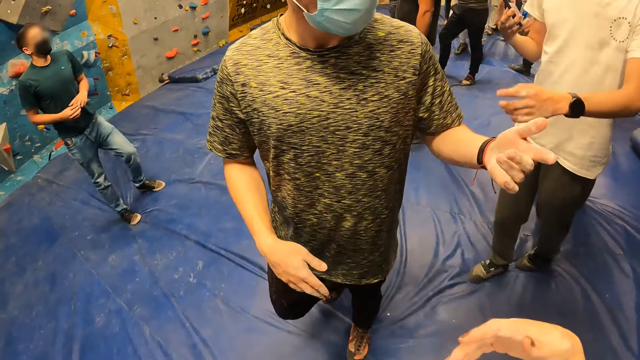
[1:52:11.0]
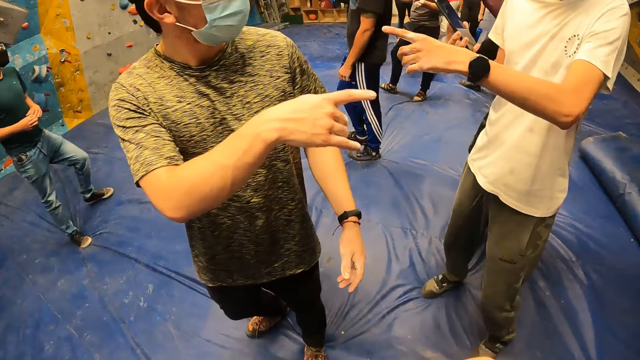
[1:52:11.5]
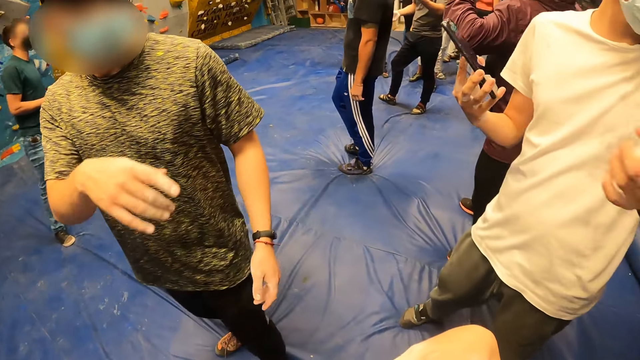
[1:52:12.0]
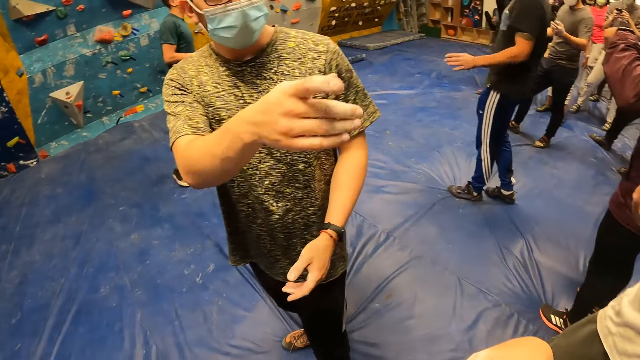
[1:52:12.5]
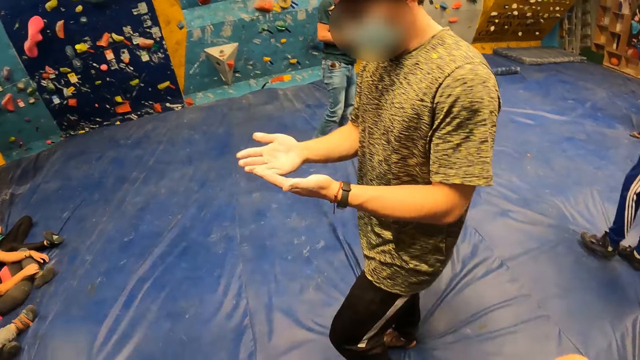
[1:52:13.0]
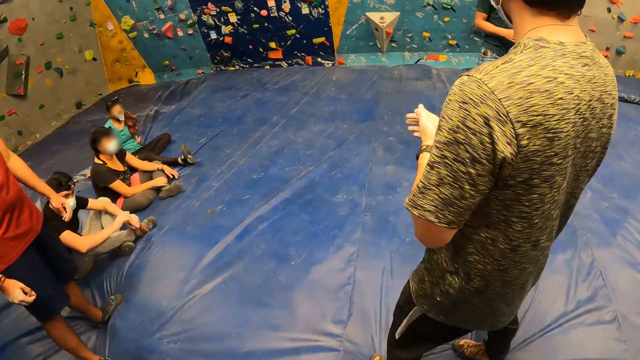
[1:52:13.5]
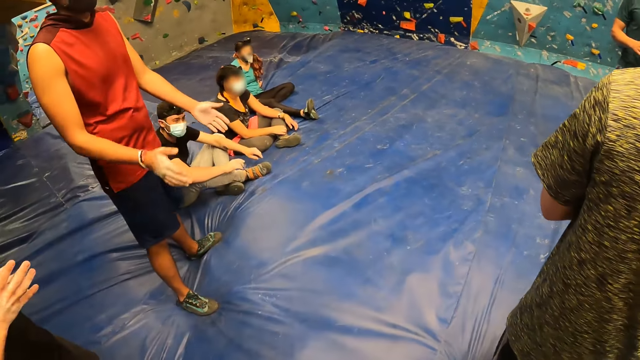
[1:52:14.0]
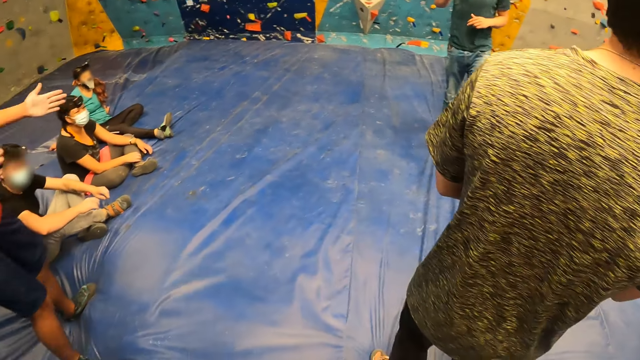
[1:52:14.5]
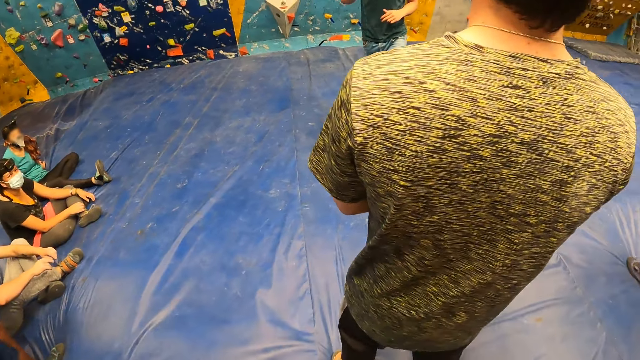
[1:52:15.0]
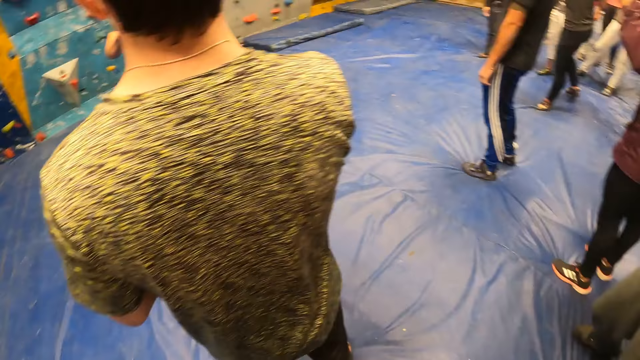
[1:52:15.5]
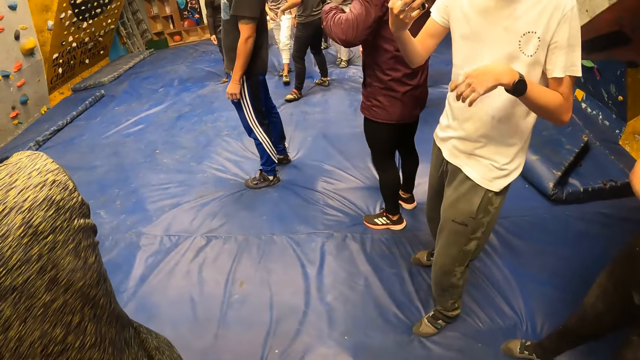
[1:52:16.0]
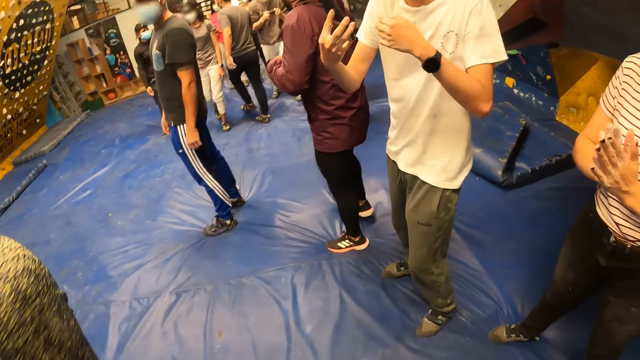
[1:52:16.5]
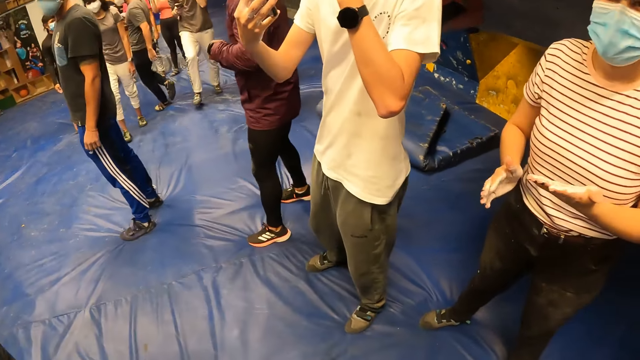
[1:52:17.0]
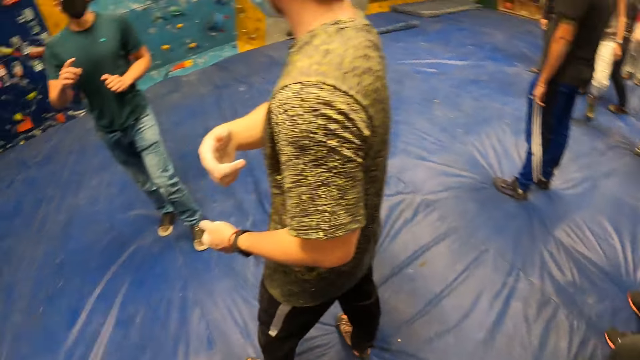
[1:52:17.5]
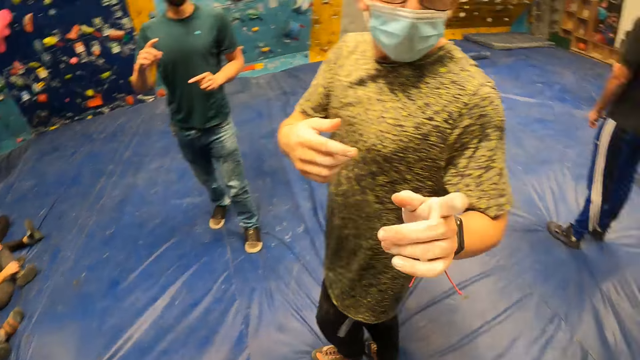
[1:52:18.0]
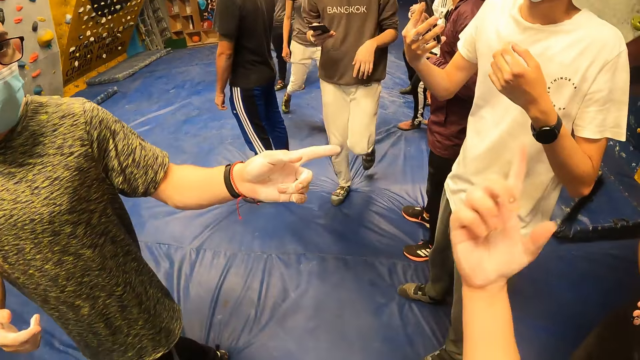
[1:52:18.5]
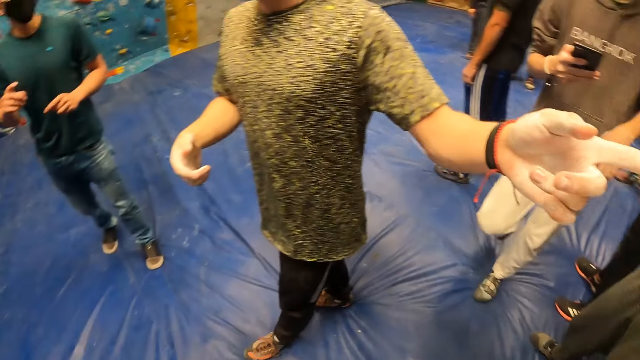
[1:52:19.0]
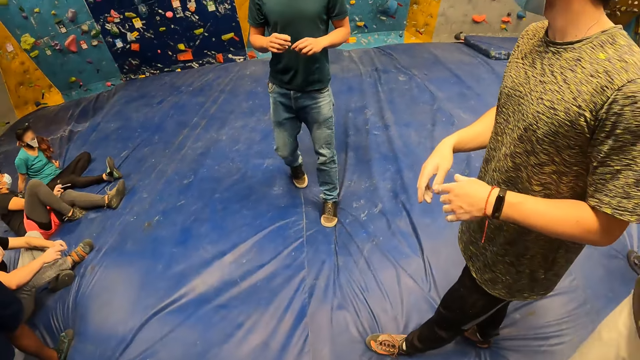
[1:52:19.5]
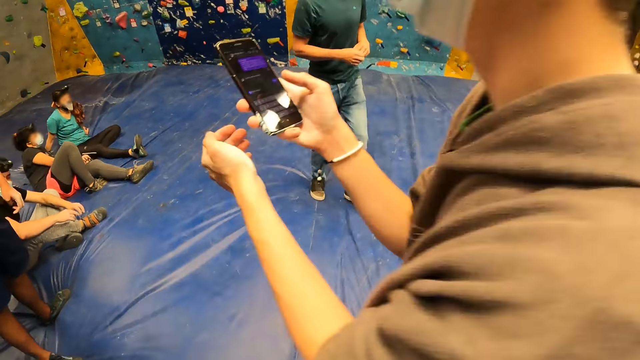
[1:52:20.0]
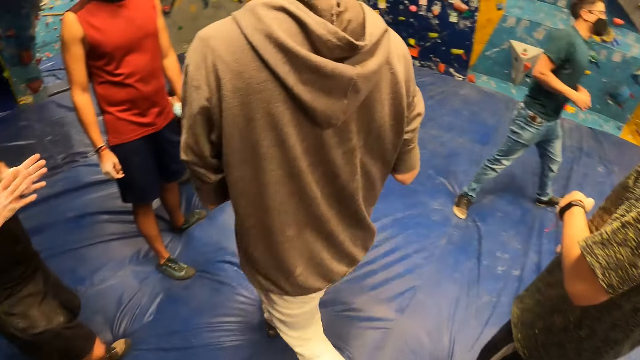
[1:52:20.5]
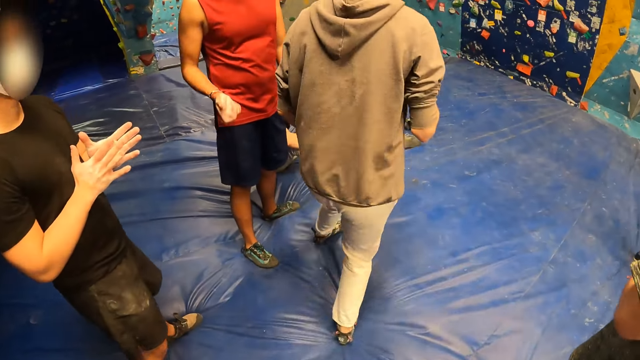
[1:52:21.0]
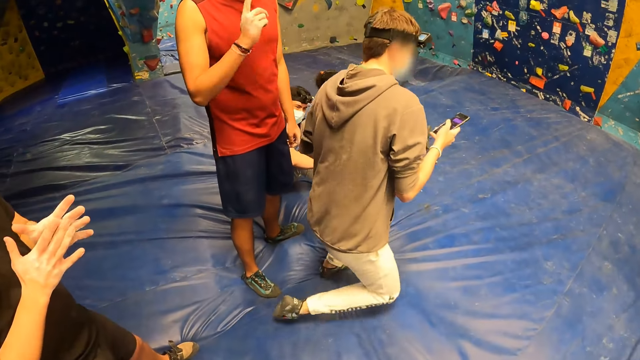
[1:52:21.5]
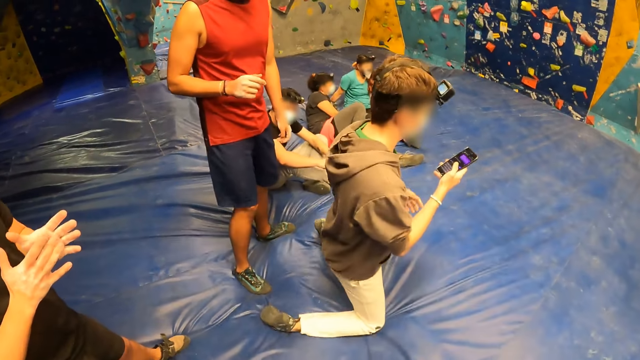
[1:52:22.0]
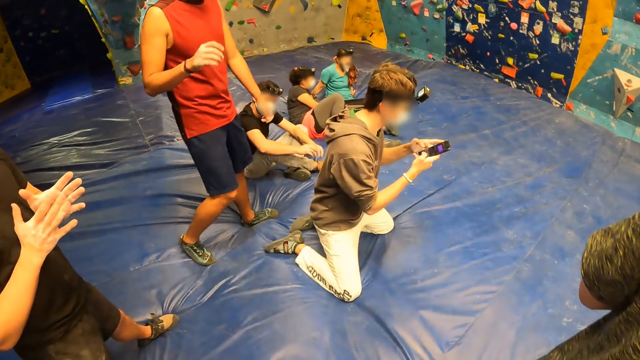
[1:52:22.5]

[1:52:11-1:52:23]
The camera wearer raises a hand. They raise a hand again.

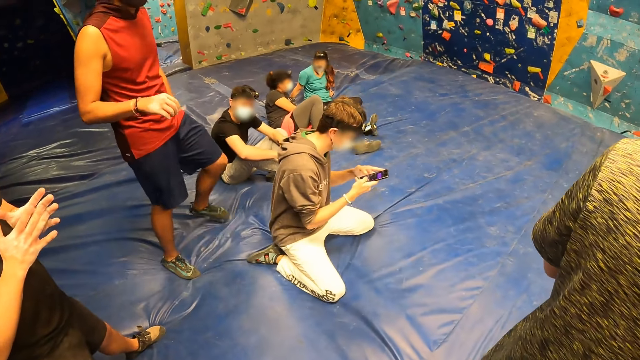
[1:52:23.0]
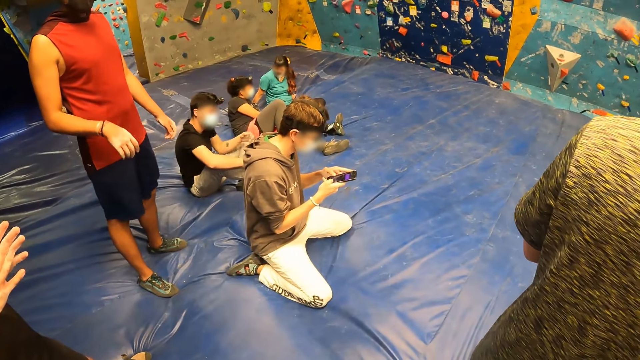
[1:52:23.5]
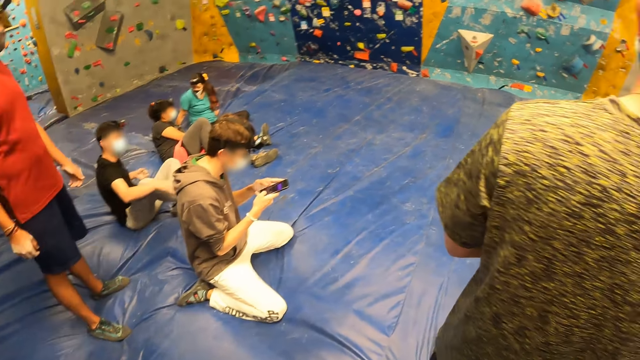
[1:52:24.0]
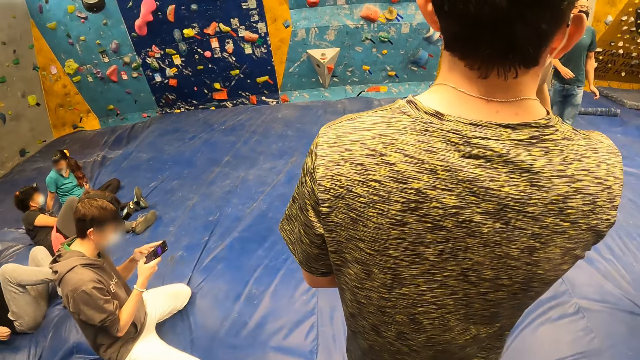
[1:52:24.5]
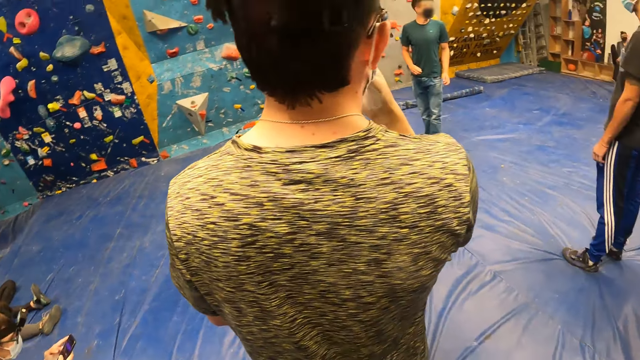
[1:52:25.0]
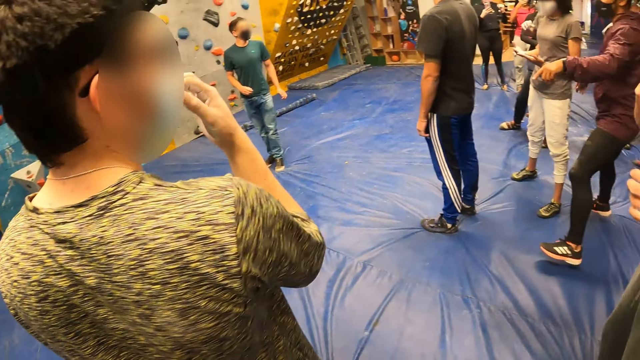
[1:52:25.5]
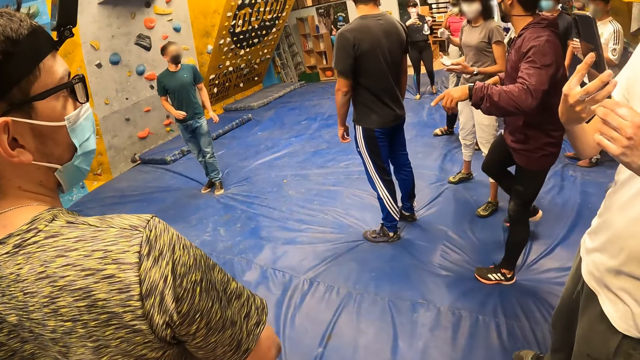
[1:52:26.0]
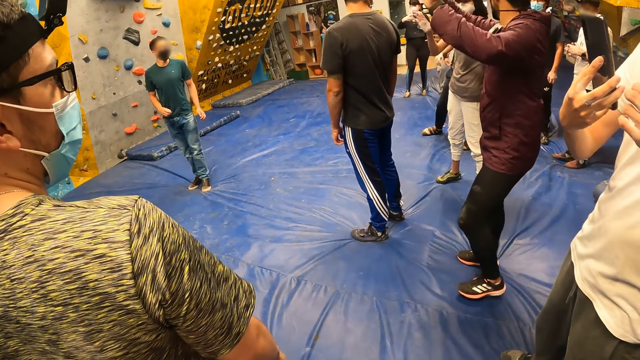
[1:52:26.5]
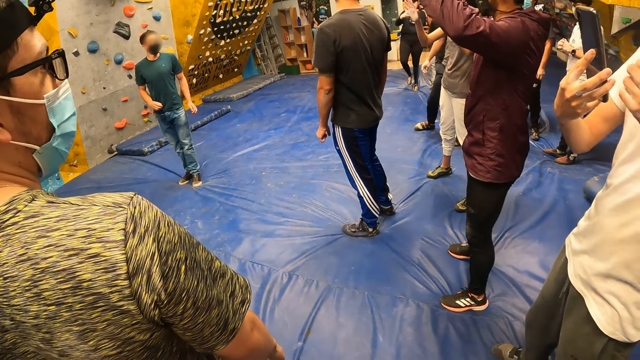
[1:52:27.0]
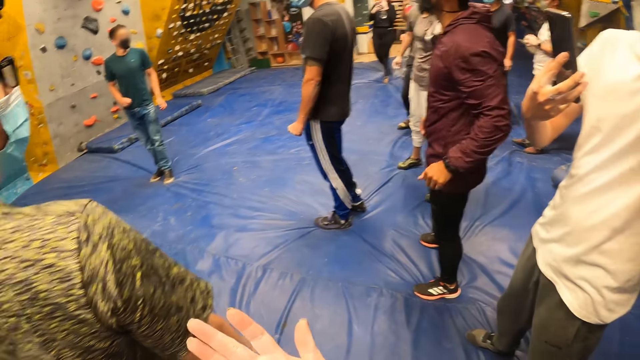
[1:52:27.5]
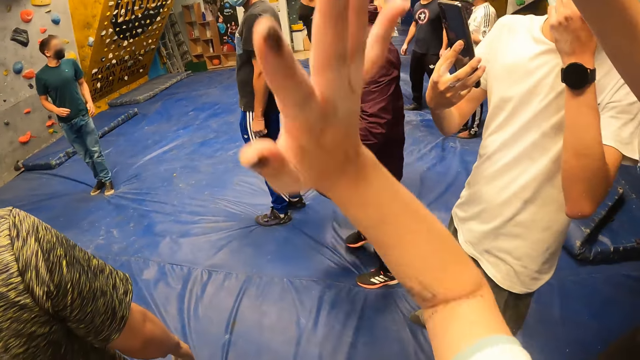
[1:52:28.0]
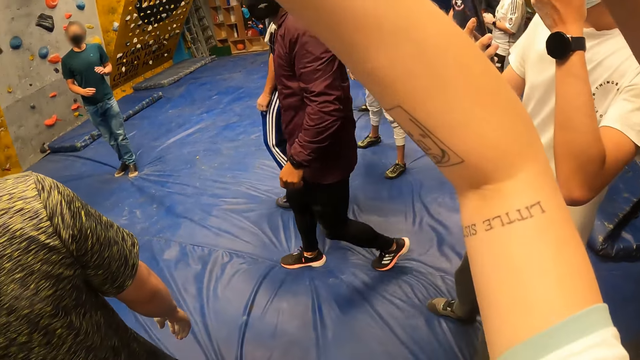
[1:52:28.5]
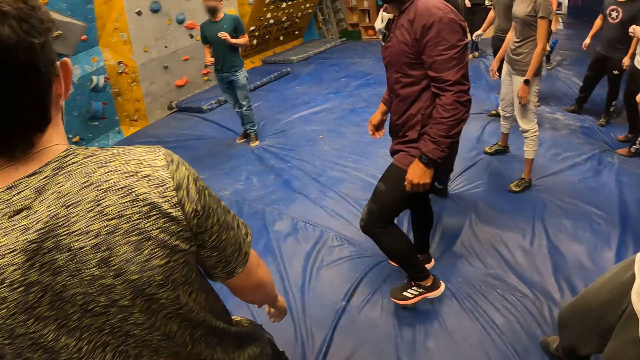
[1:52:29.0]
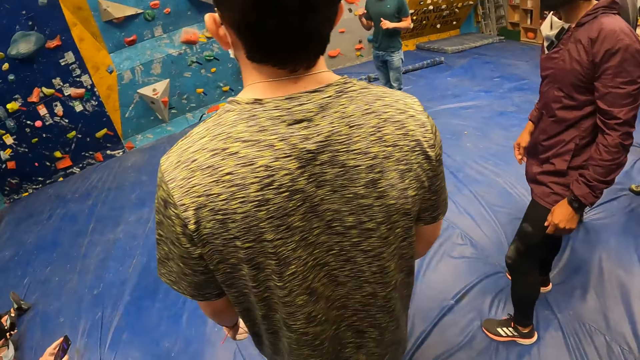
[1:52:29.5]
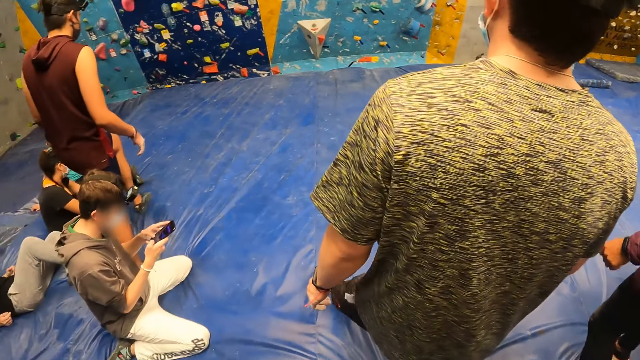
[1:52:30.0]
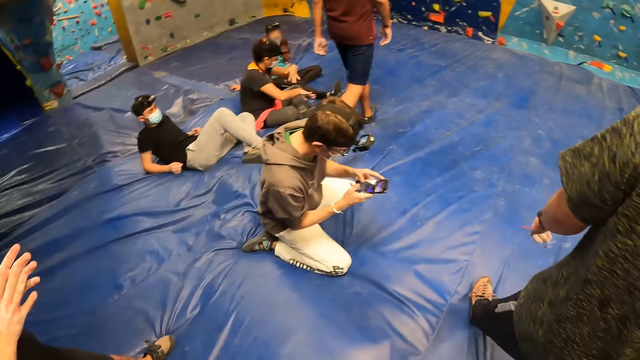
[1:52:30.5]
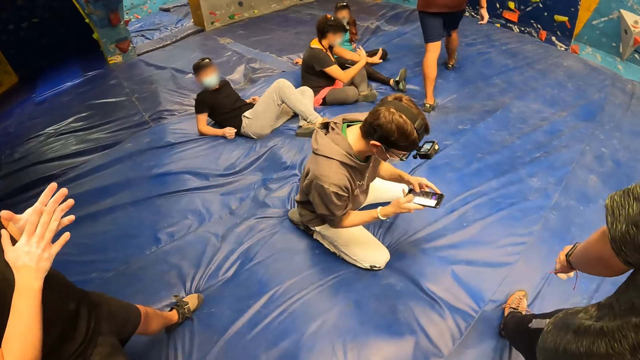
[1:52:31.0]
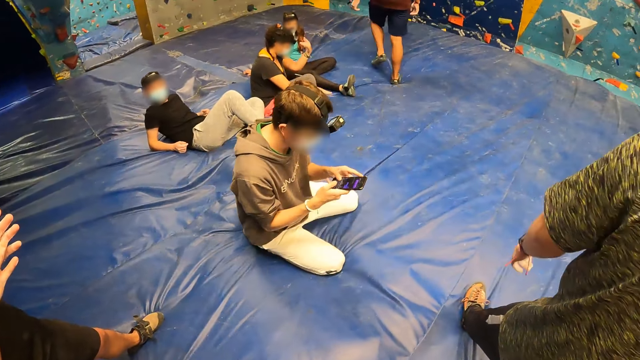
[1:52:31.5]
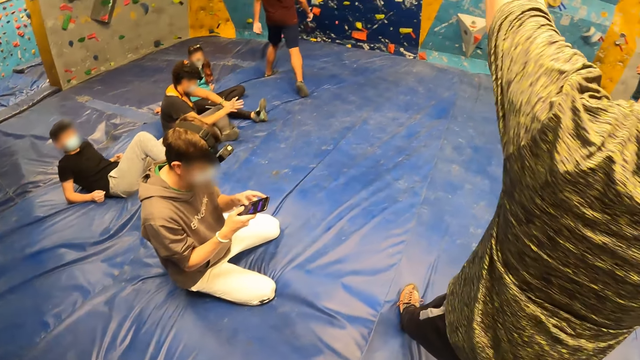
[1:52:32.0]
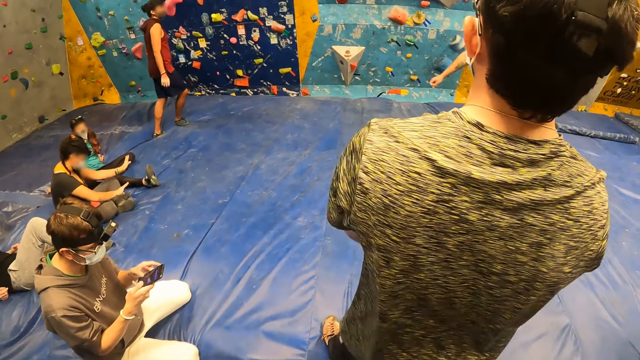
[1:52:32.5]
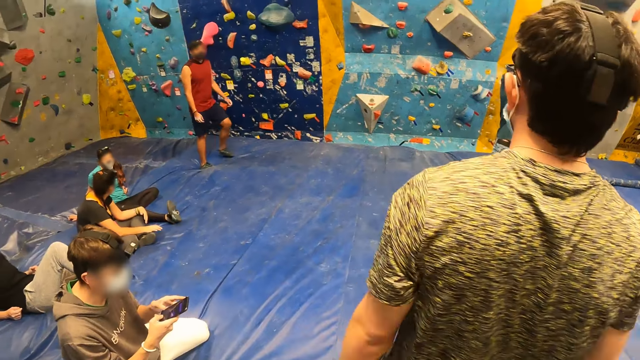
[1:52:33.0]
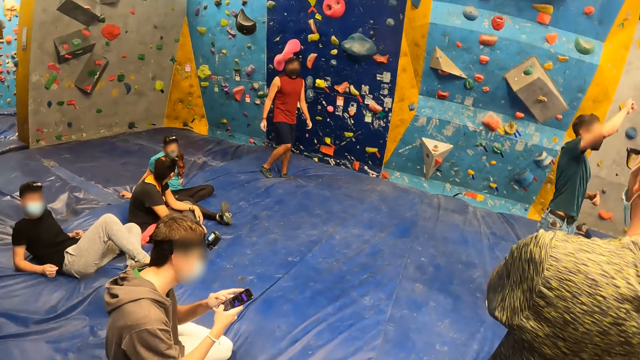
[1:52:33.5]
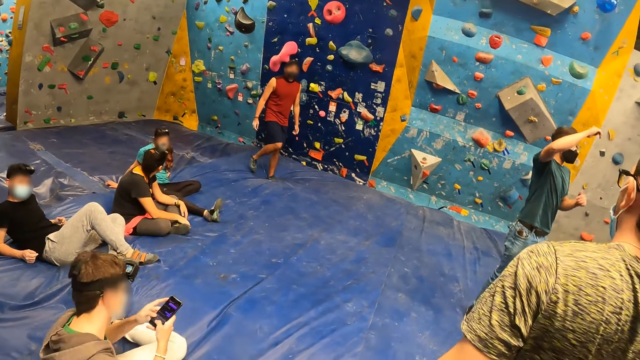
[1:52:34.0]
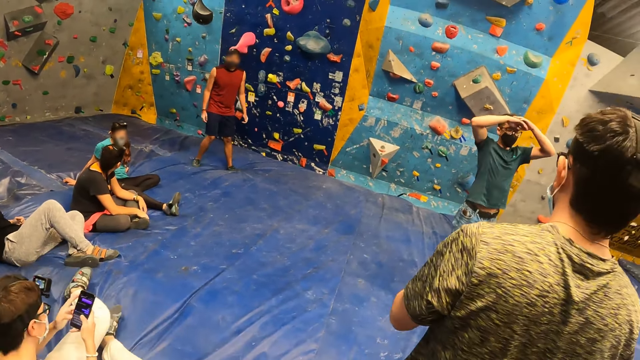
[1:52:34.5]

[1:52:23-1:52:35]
A man adjusts his nose mask with his right hand. The camera wearer raises a hand.
